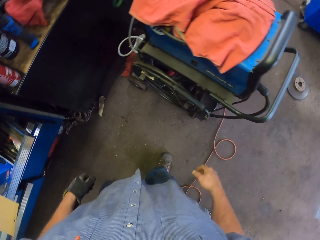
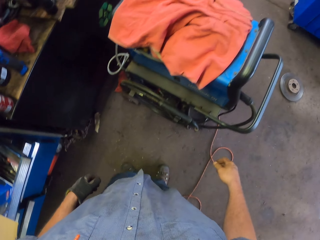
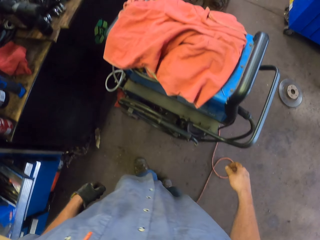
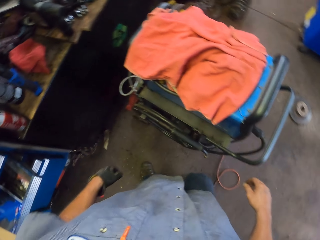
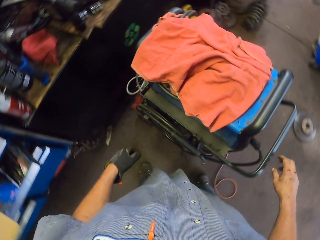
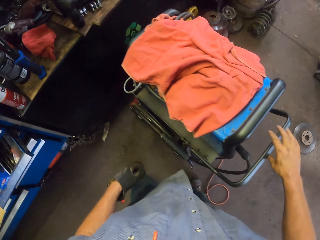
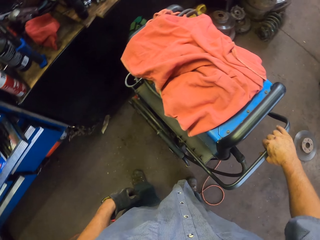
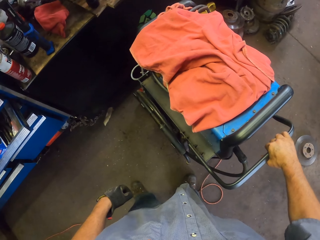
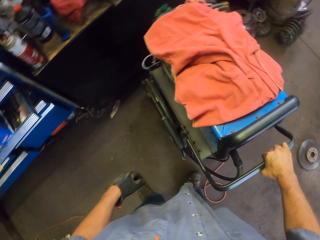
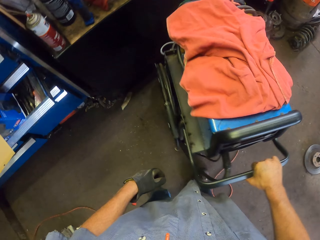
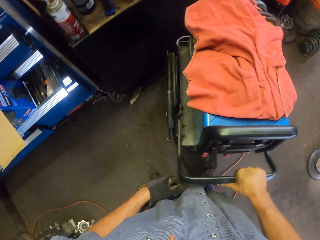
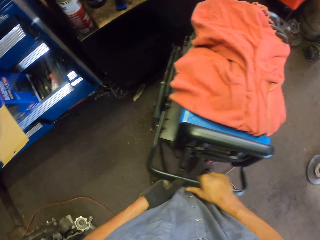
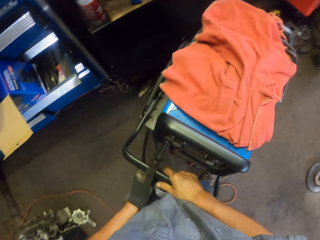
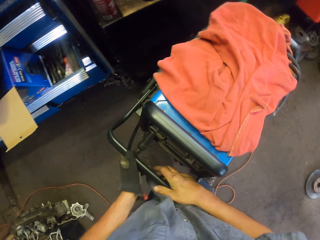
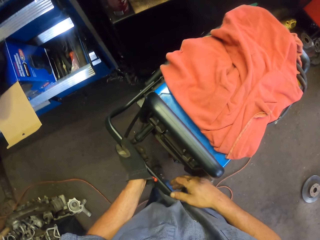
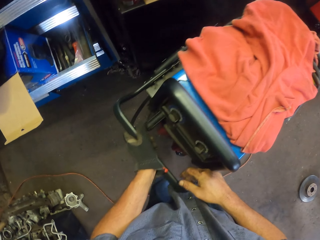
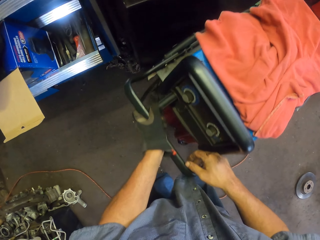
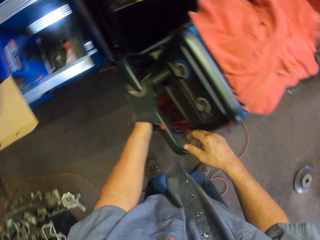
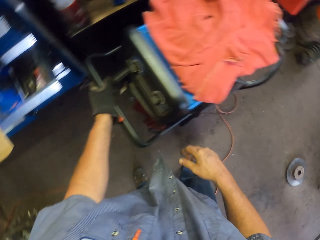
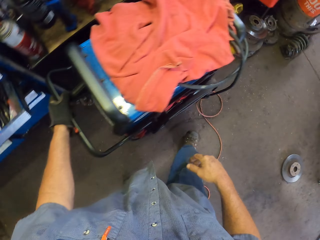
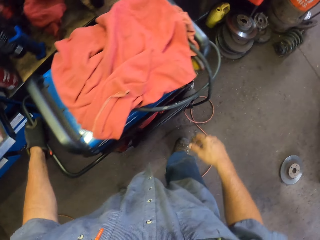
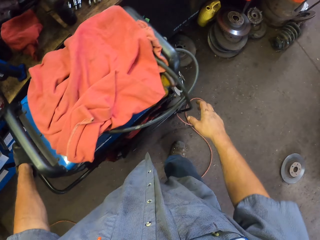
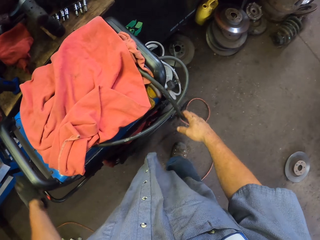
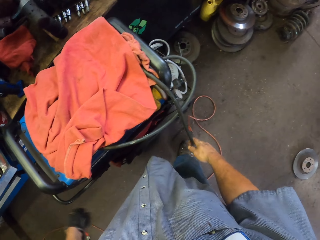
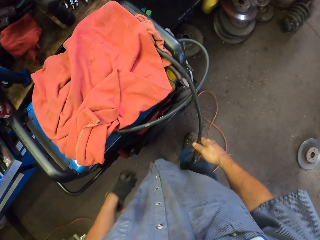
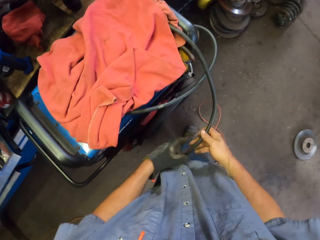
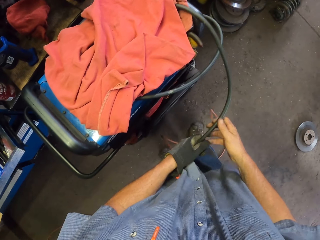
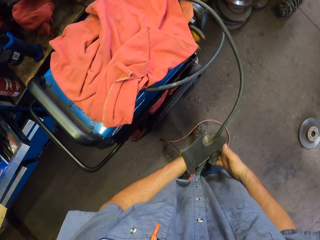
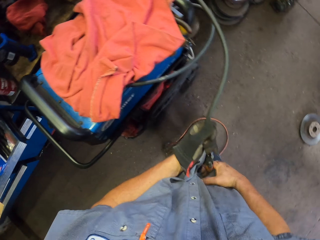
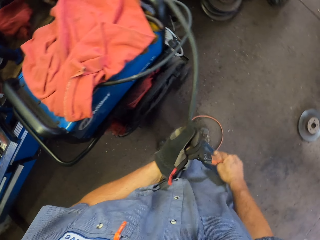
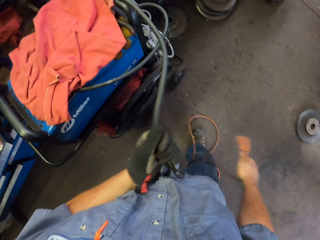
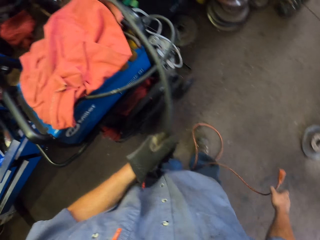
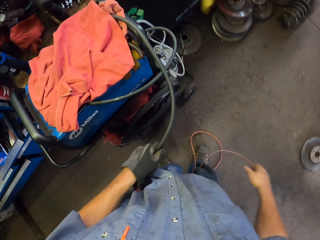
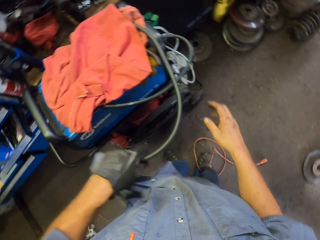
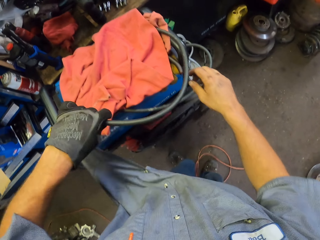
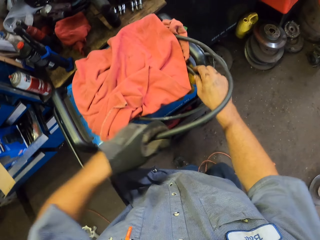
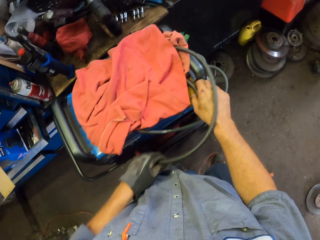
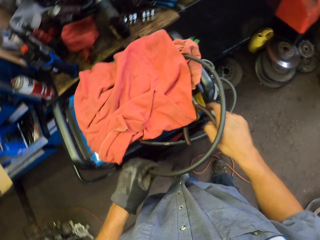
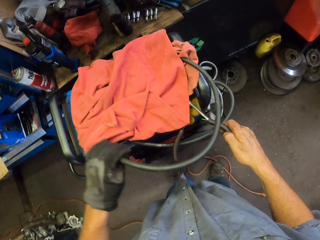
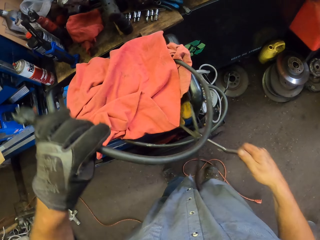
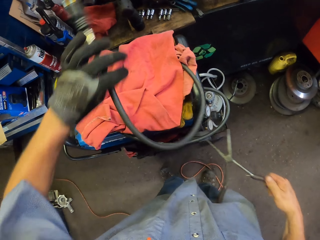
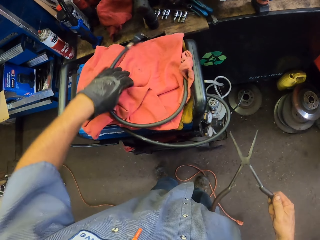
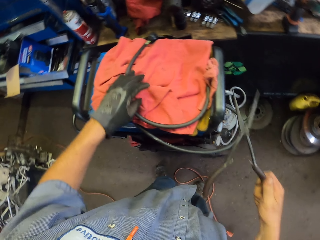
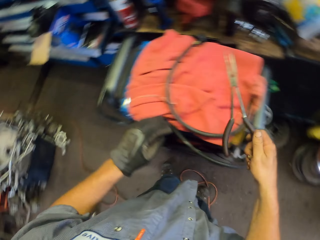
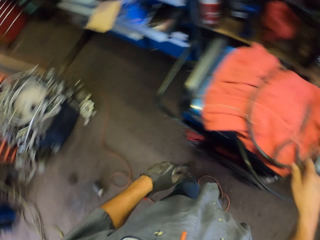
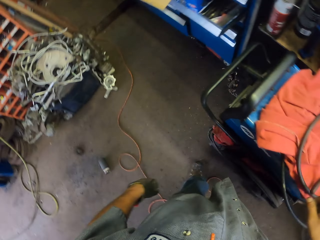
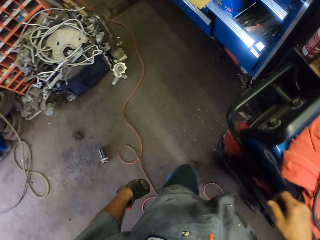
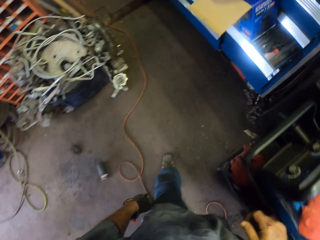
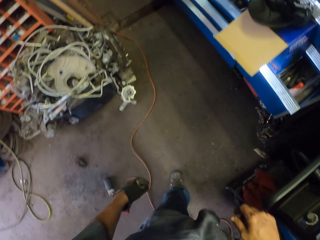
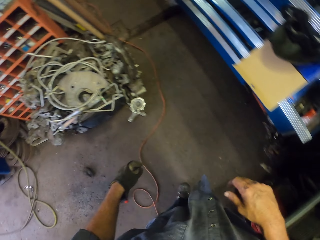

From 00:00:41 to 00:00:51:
The camera wearer walks away from the drawer. He steps in the garage. He moves the generator with the right hand. He rotates the trolley. He moves the generator with the left hand. He holds the trolley with both hands. He pulls his hand off the trolley. He pulls a cable. He drops the cable on the generator. He separates the cables. He drops the cable on the floor. He picks up scissors. He puts the cable on the cloth. He swings the right hand. He drops the scissors on the generator. He puts the scissors on the cloth. He walks around the garage.

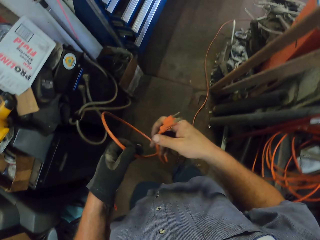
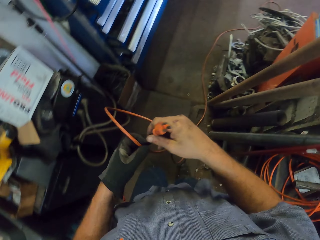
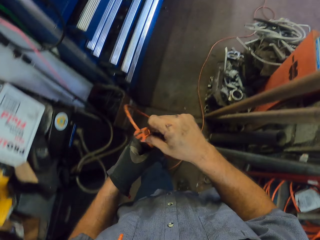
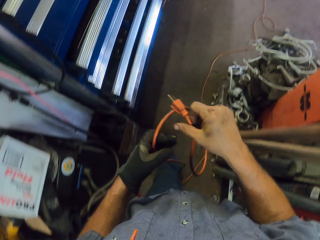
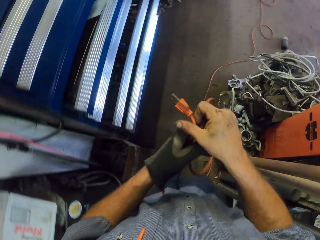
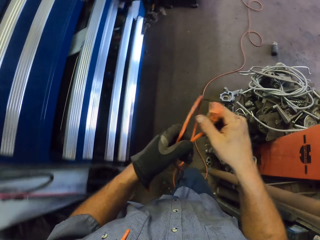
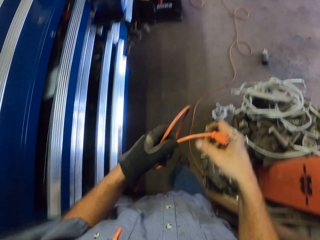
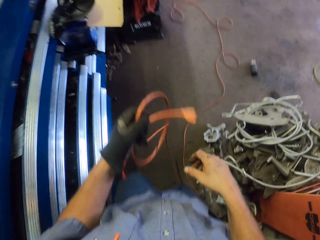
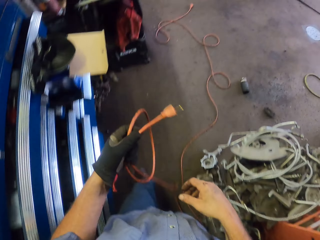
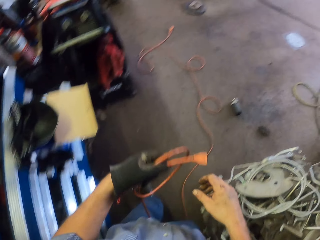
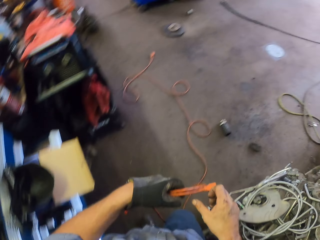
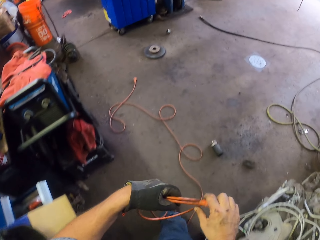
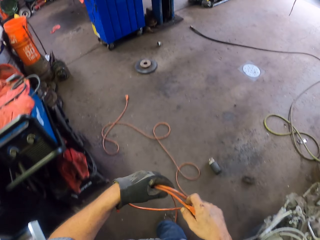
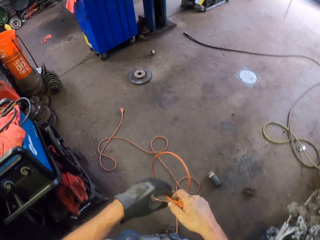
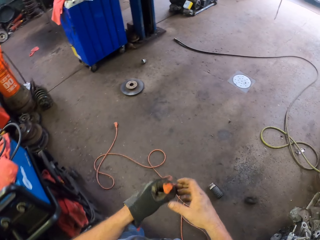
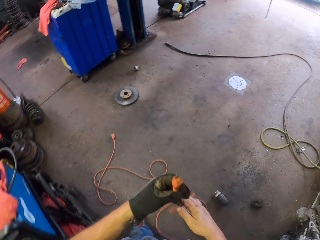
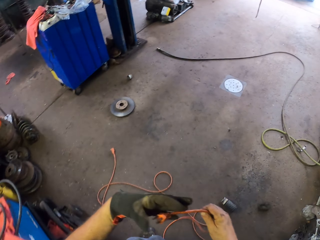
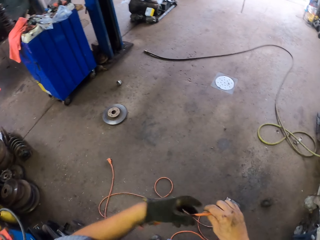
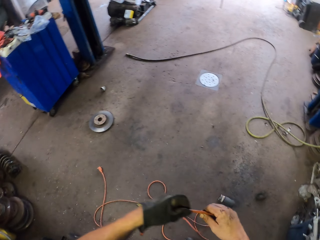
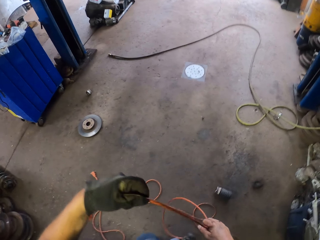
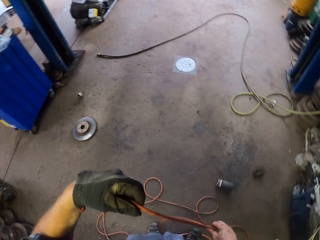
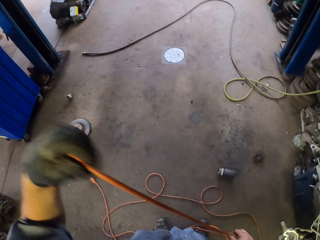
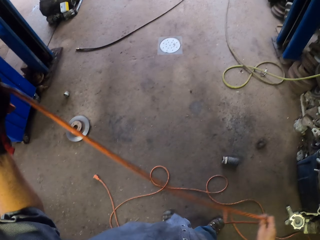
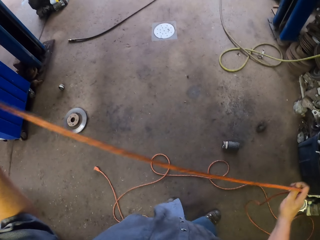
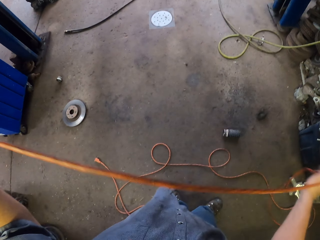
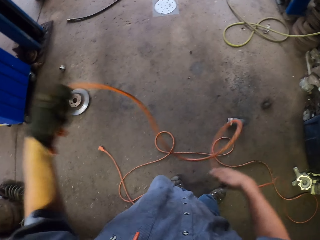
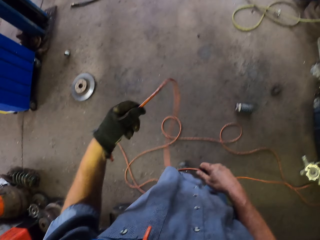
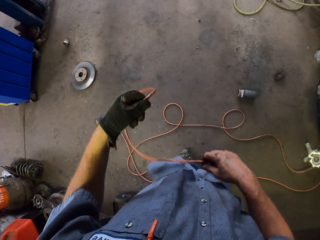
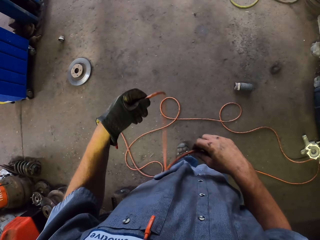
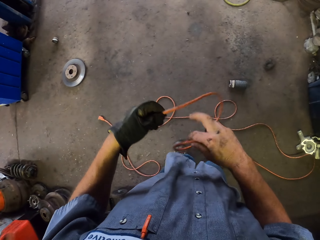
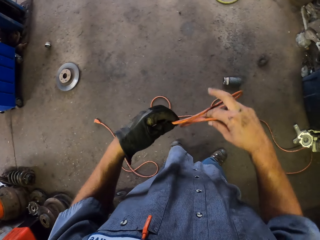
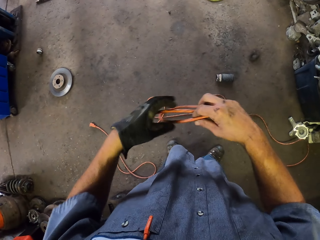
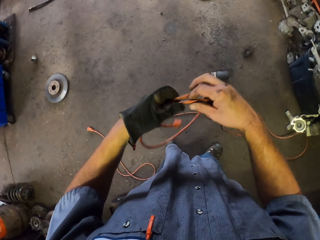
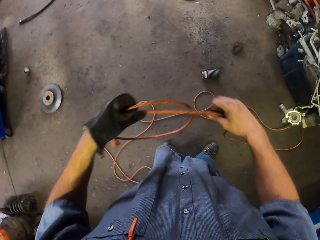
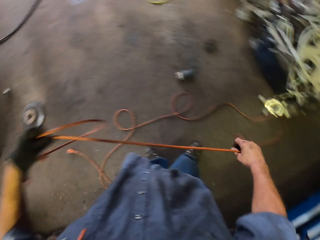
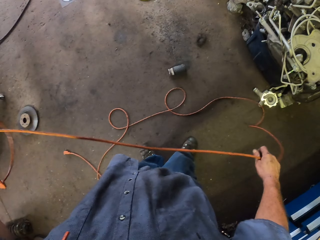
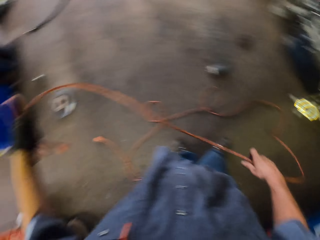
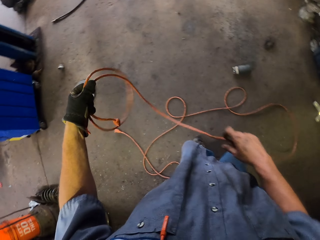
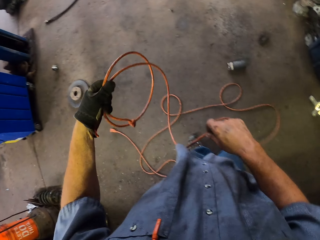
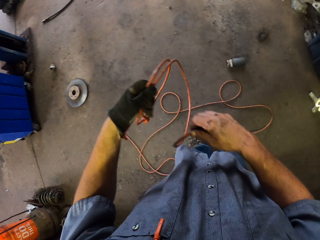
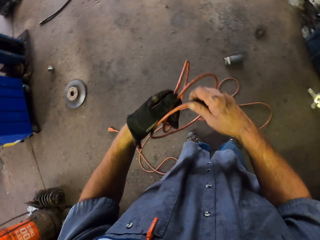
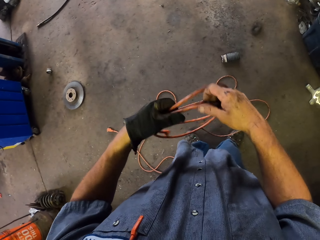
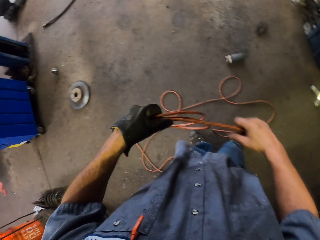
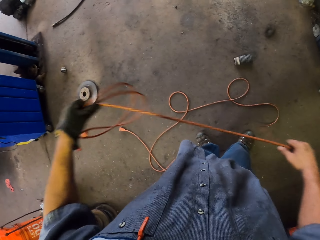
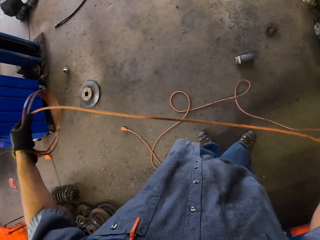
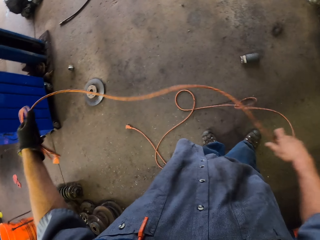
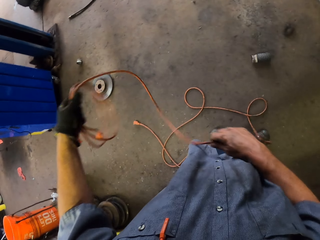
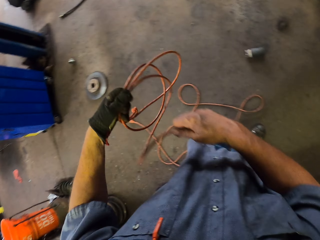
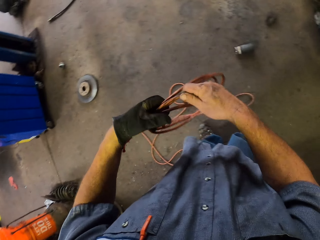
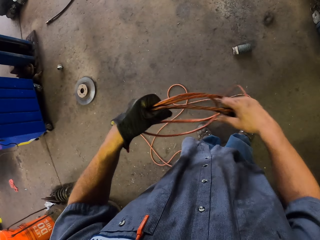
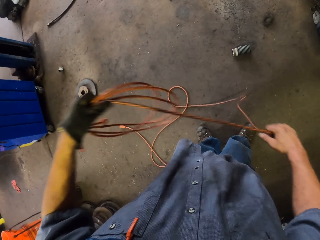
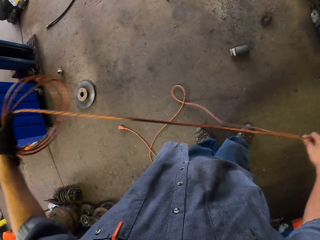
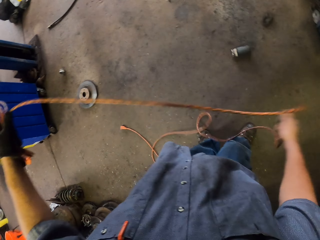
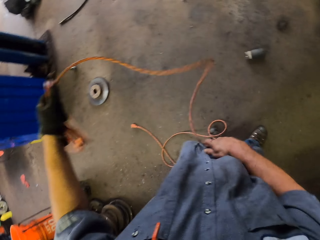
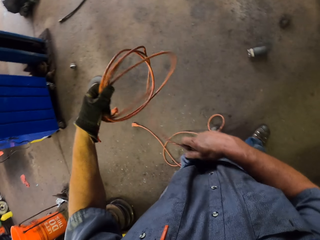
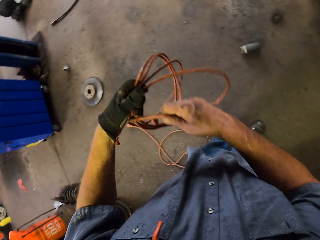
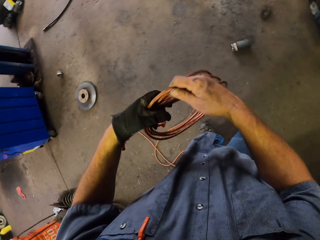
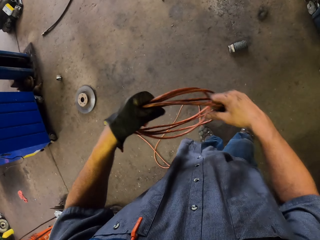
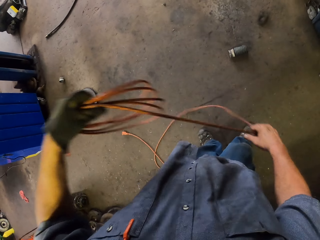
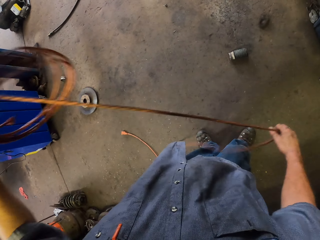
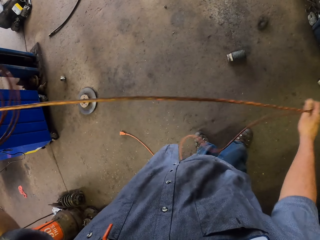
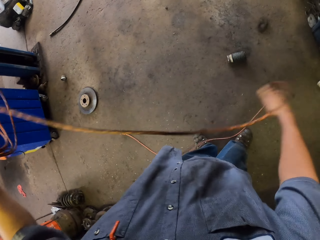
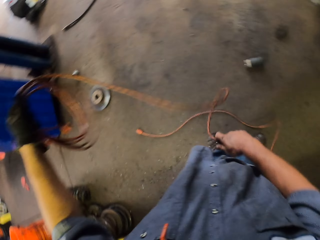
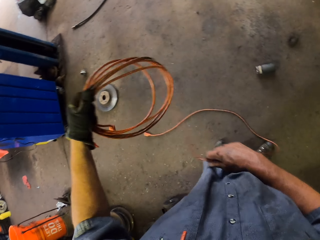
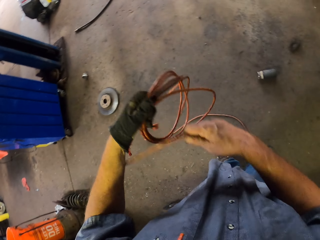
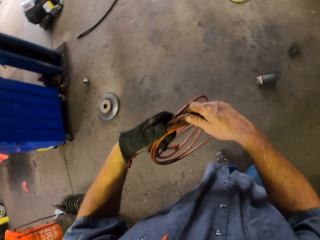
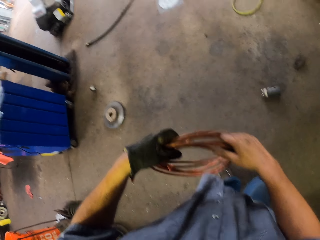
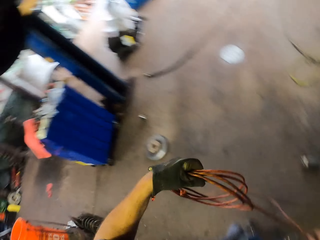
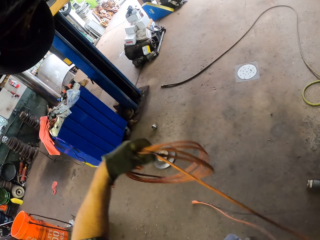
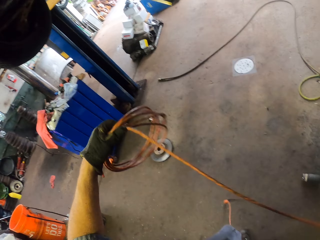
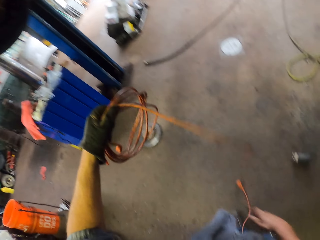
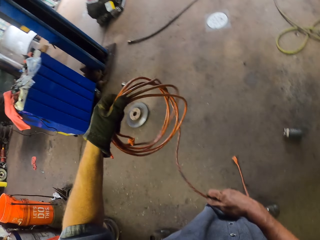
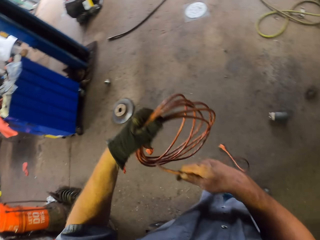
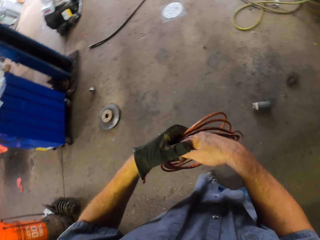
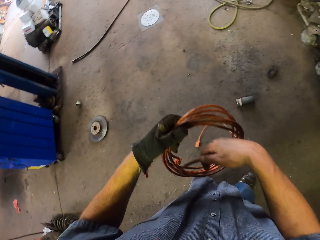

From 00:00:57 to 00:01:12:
The camera wearer switches the cable to the other hand. They walk around the garage. They hold the cable with both hands. They roll the cable with the right hand. They pull the cable with both hands. They fold the cable. They pull the cable with both hands. They fold the cable. They pull the cable with both hands. They fold the cable. They pull the cable with both hands. They fold the cable. They pull the cable with both hands.
